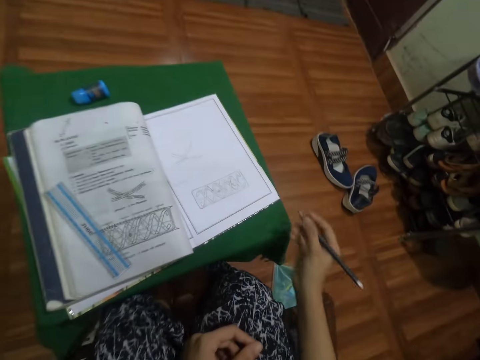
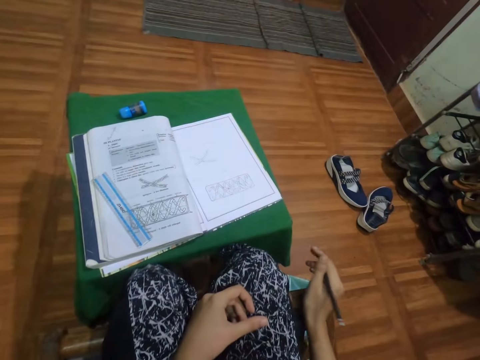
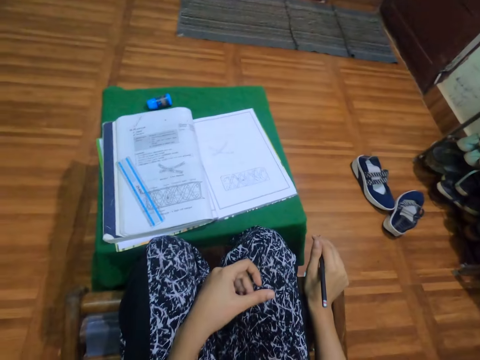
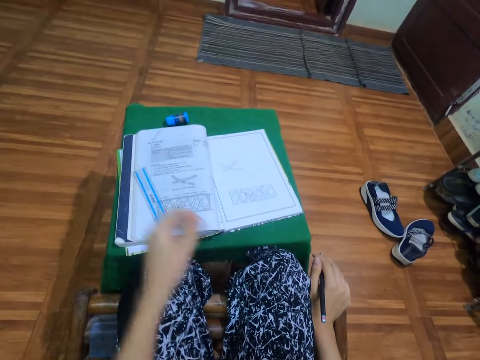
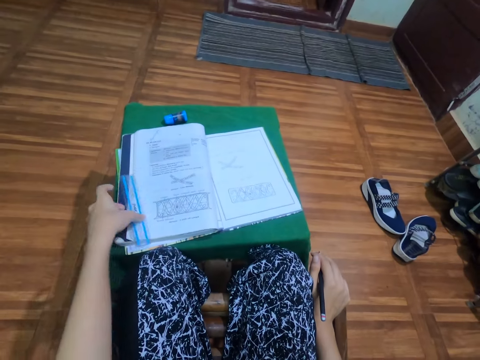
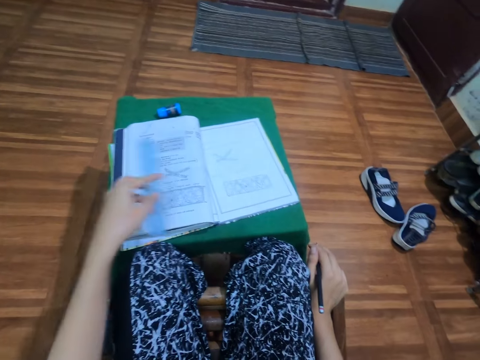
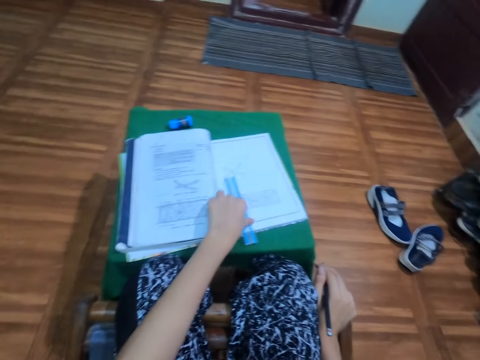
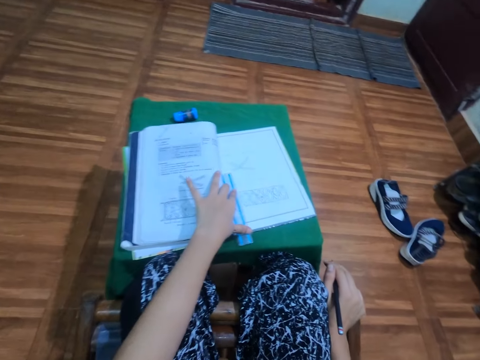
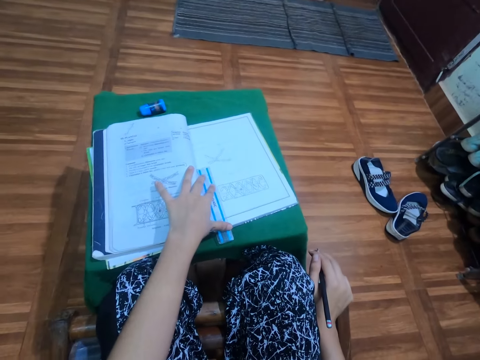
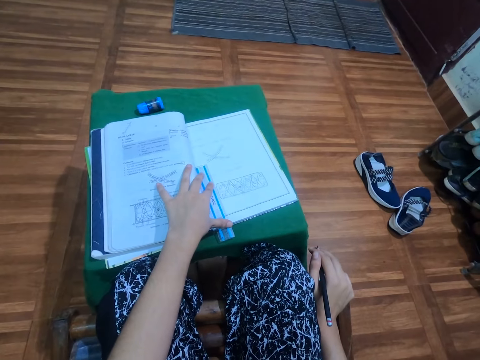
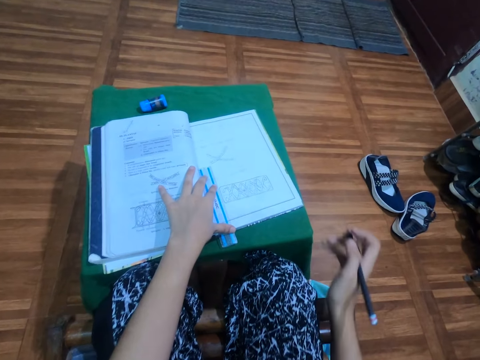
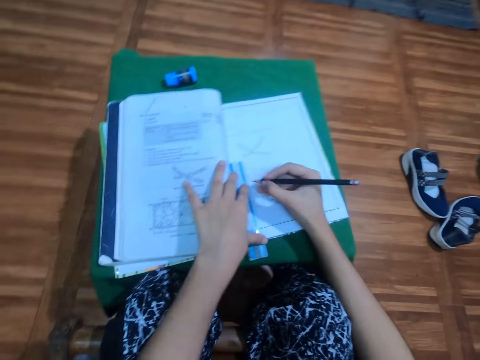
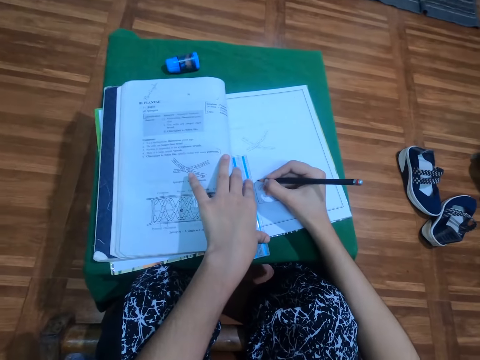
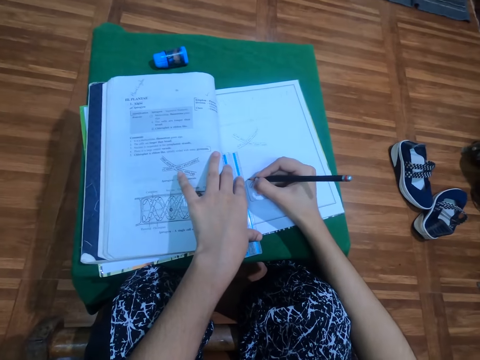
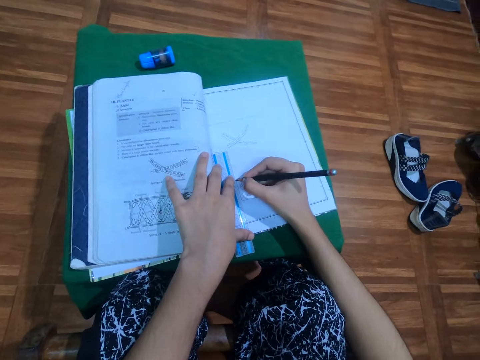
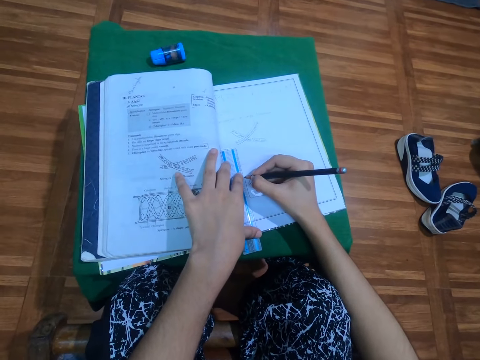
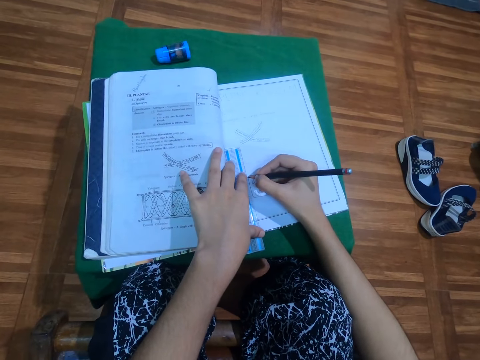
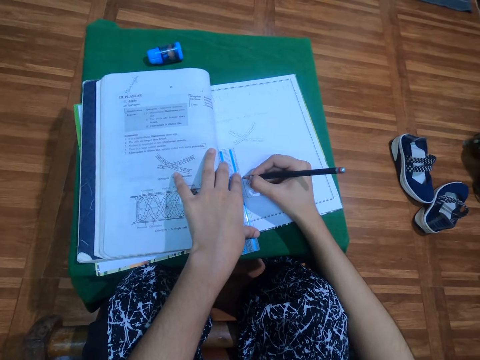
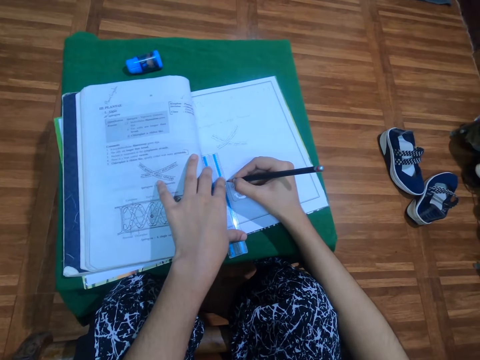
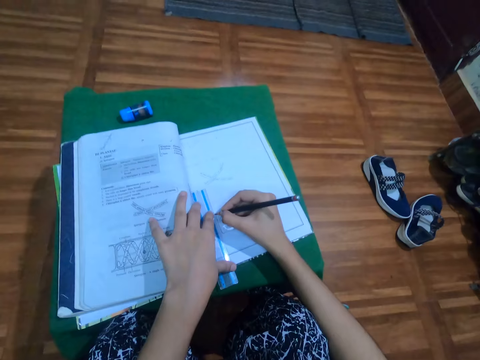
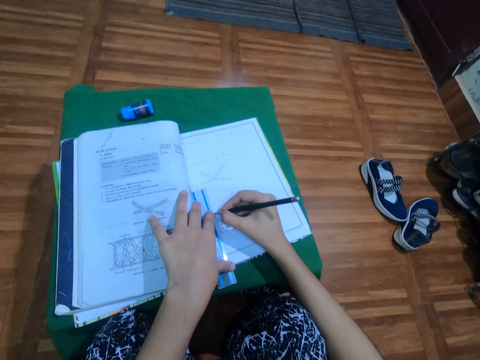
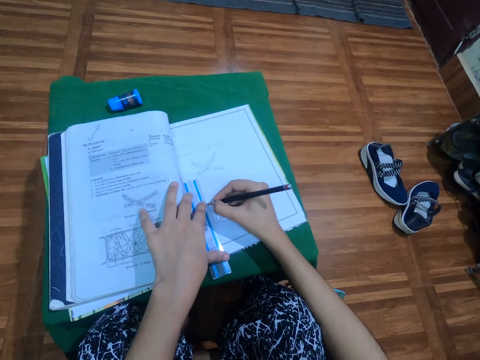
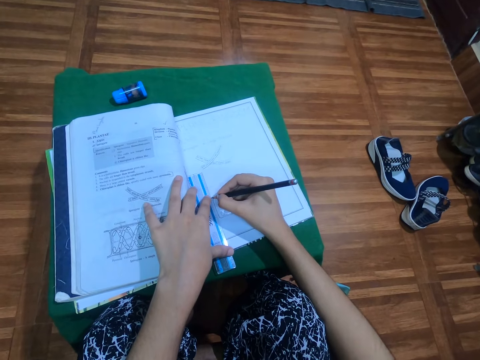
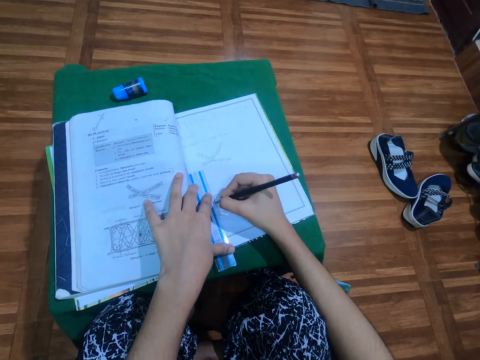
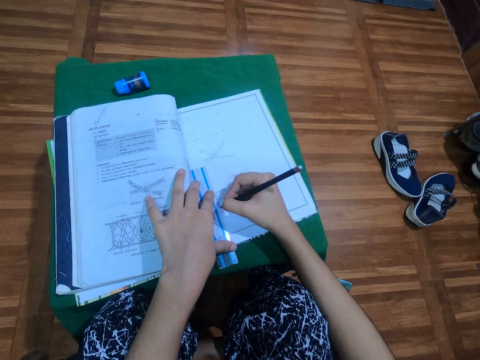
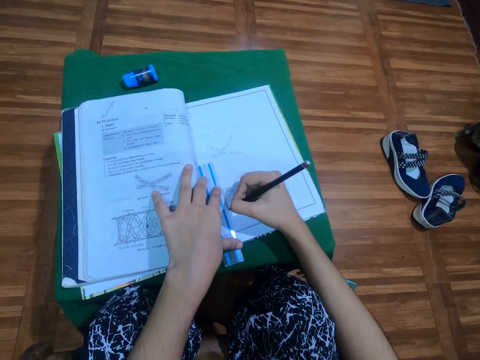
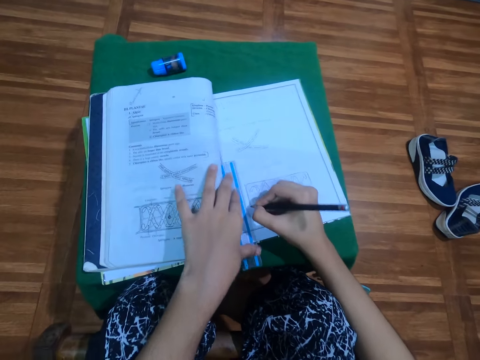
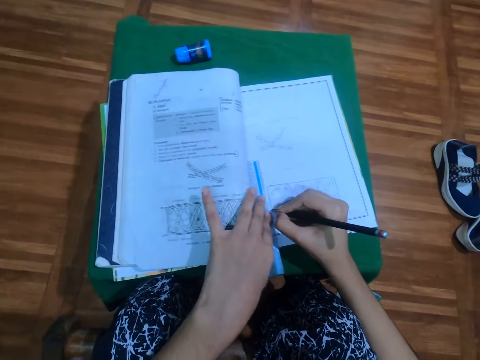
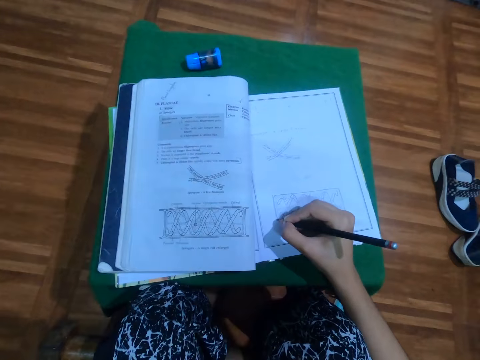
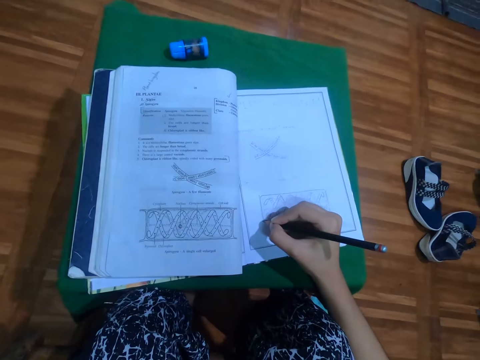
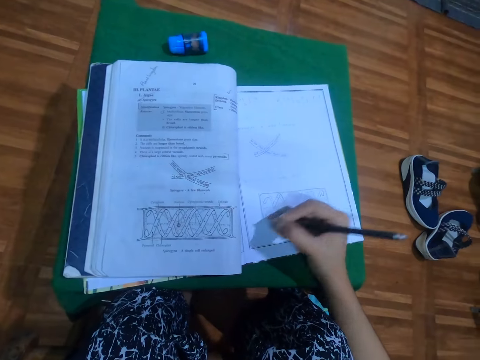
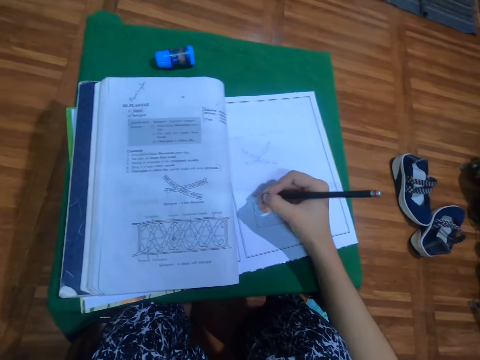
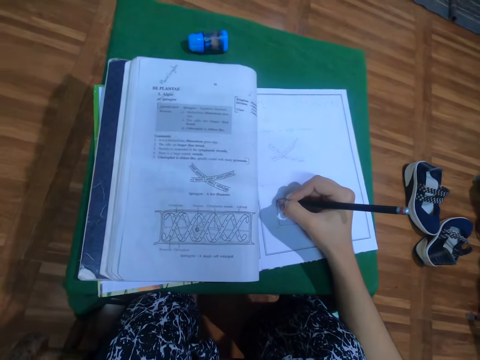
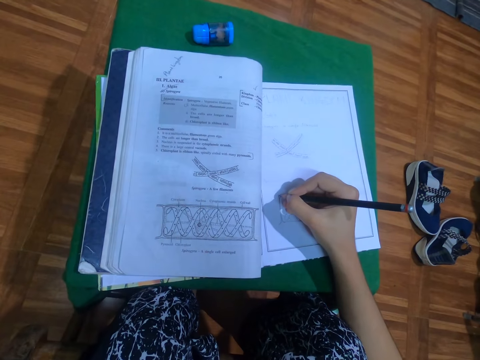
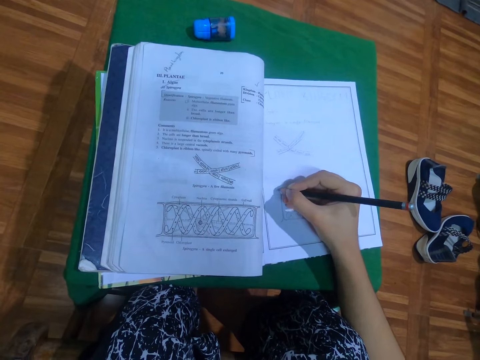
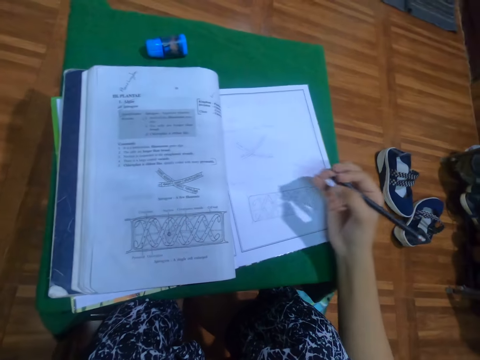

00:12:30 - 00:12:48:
The camera wearer picks up the ruler from the textbook with her left hand. She places the ruler on the book with her left hand. She writes on the book. She draws in the book with the pencil in her right hand. She picks up the ruler from the book with her left hand. She draws in the book with the pencil in her right hand.

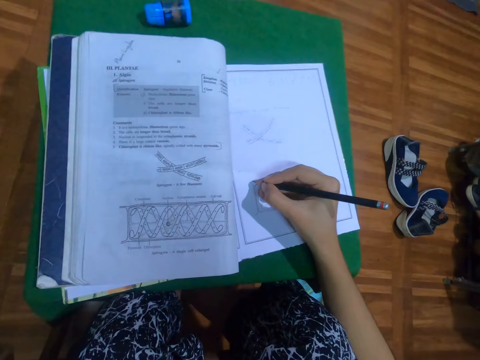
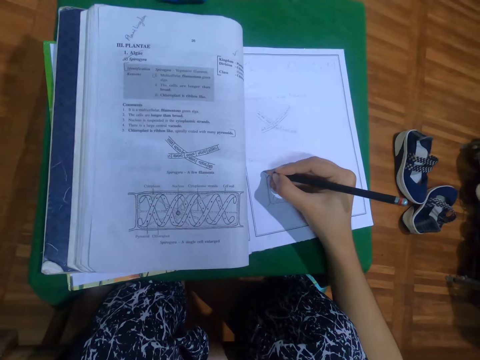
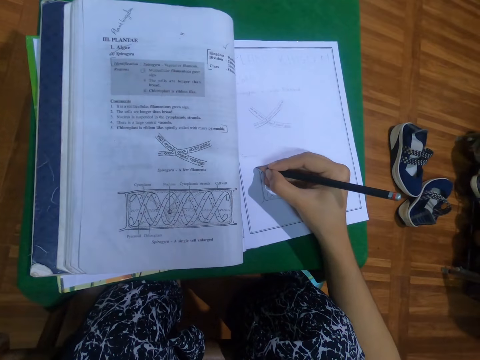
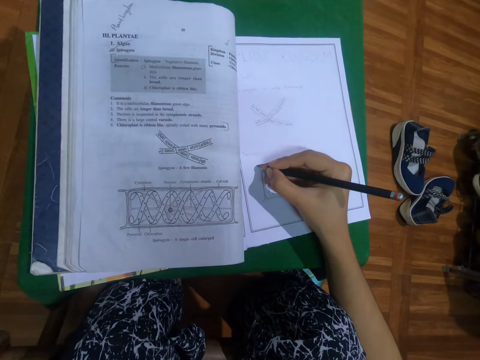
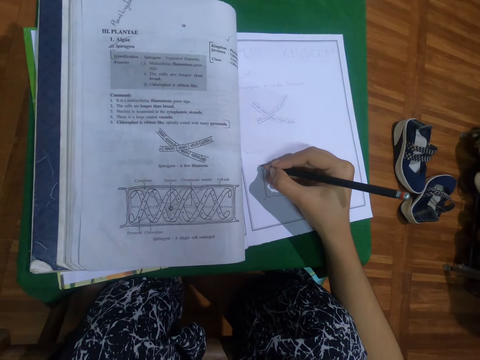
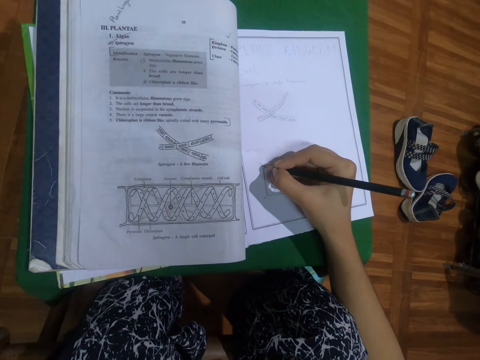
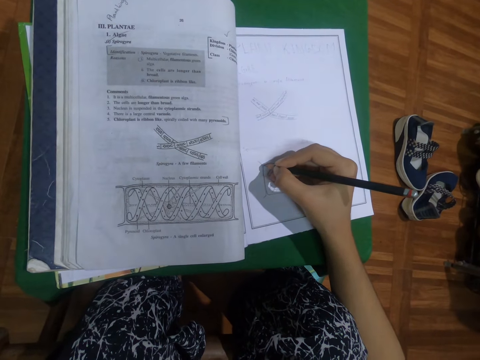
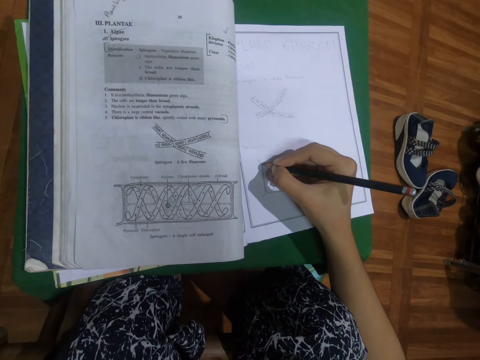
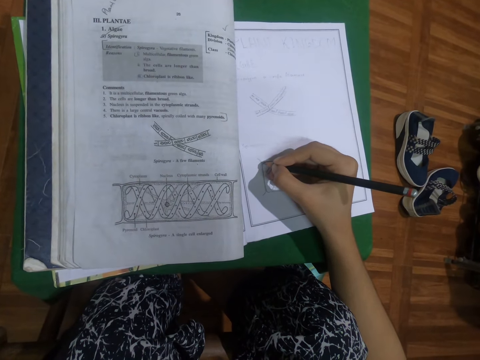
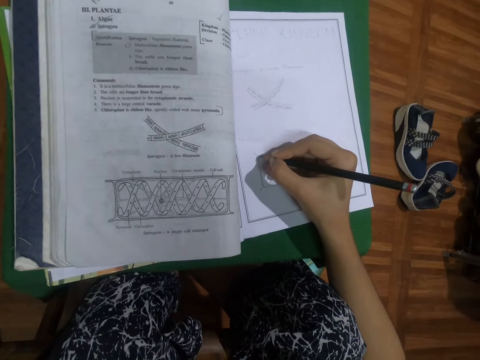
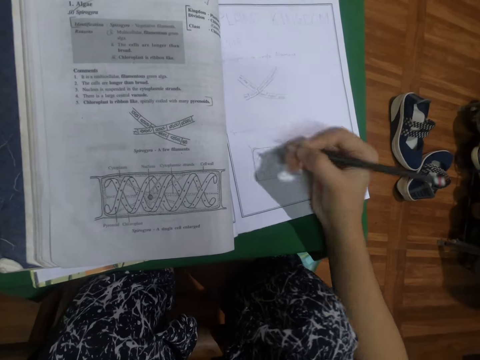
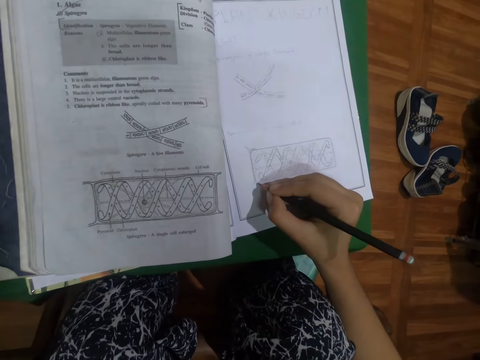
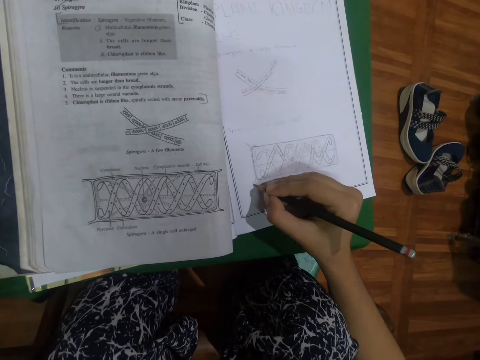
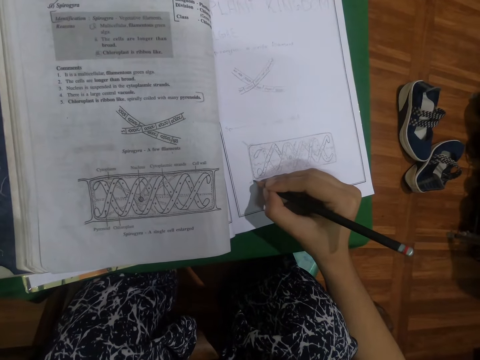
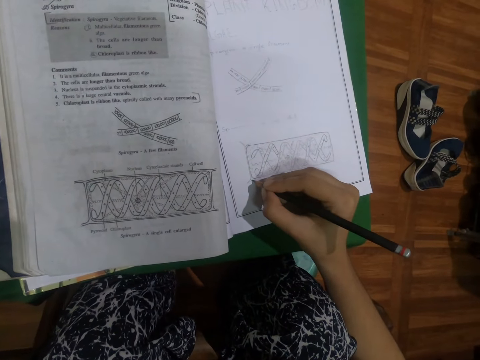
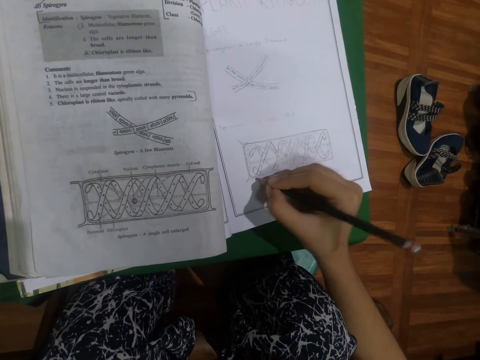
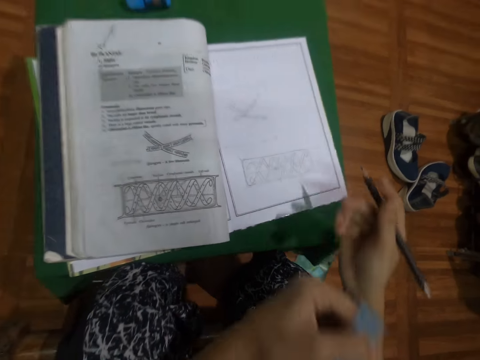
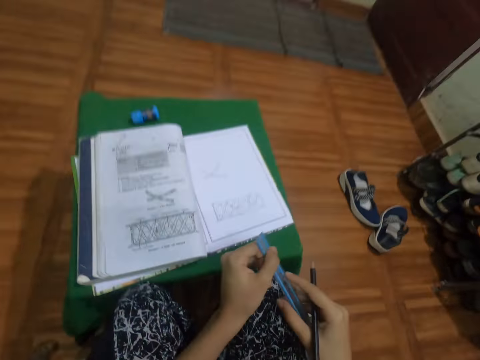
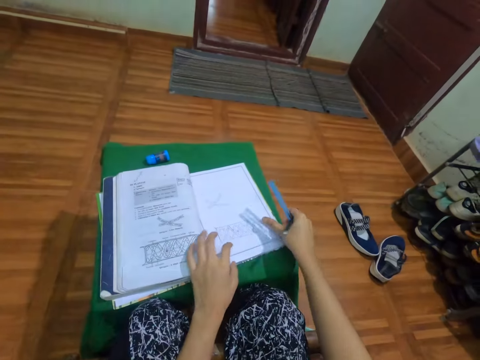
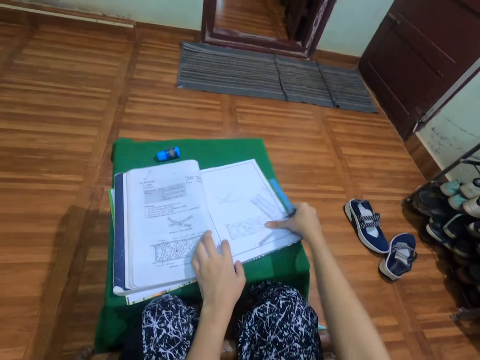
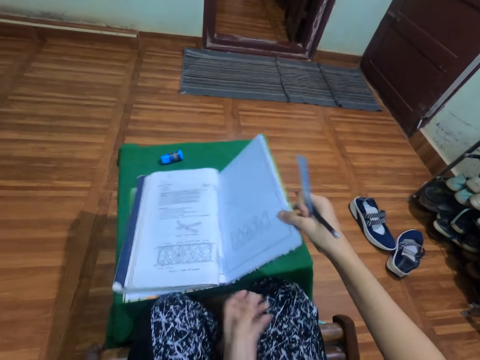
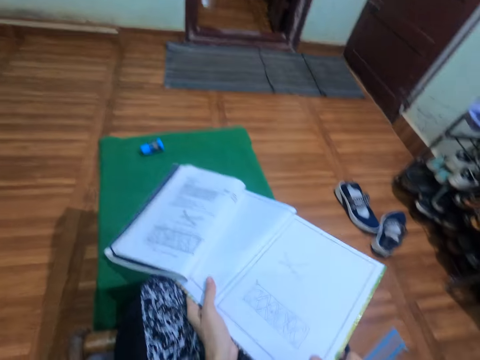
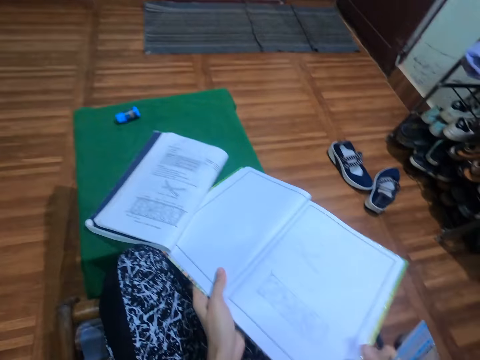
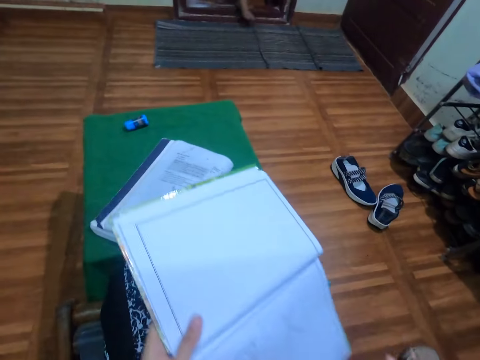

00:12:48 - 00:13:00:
The camera wearer passes the ruler from her left hand to her right hand. She picks up the book from the table with her right hand. She adjusts the book. She pulls the book from the table with both hands and turns the book with both hands.
